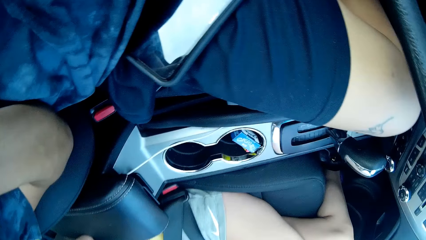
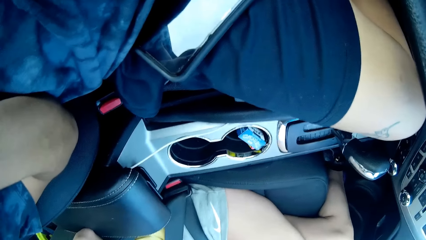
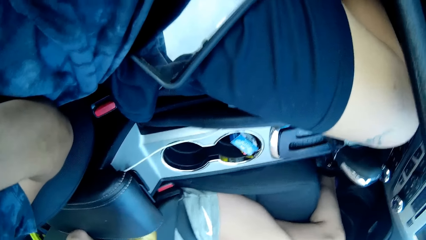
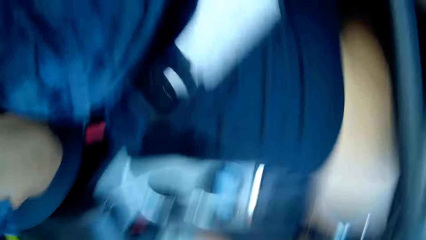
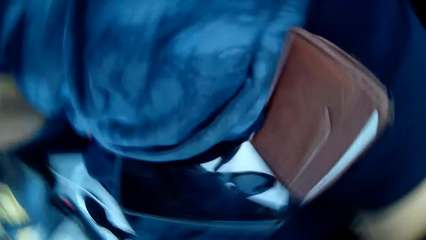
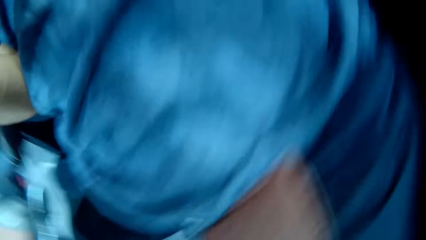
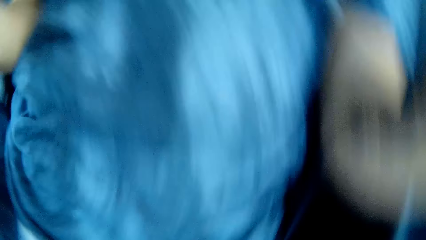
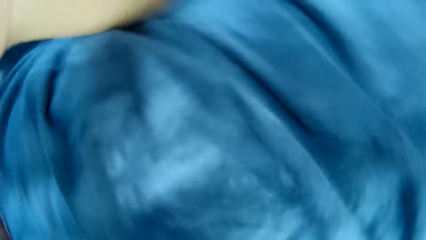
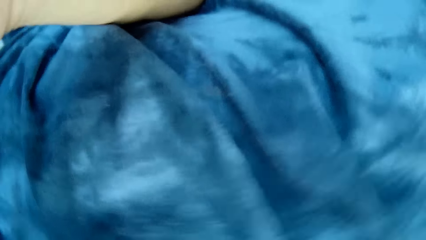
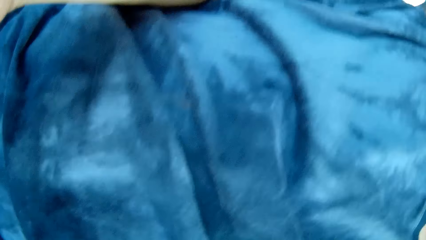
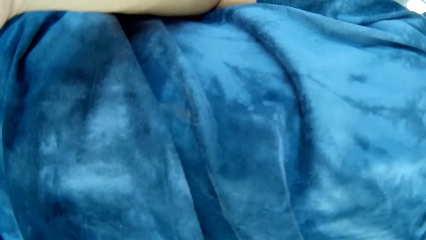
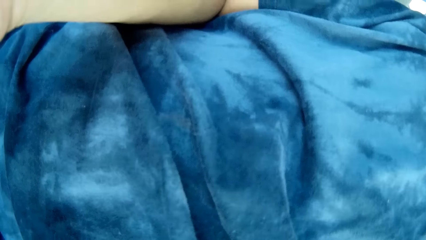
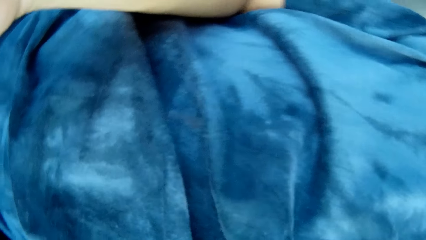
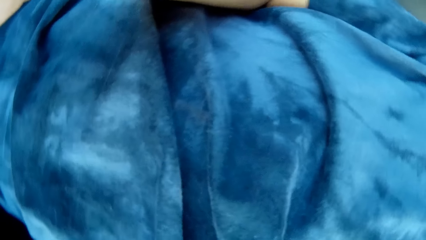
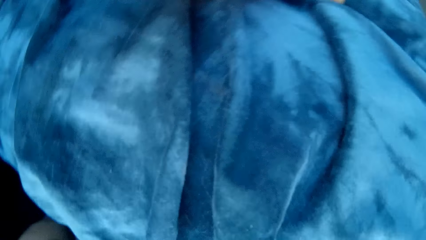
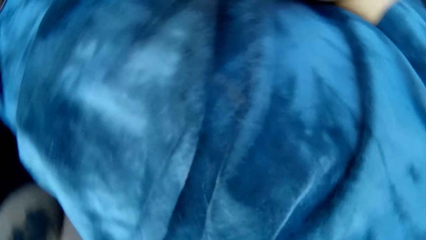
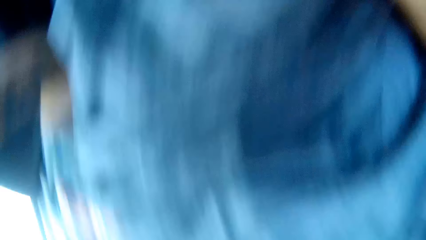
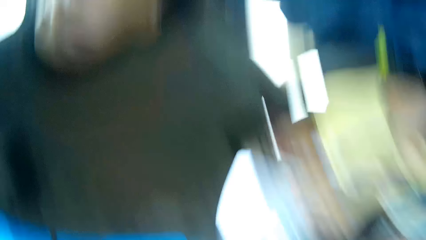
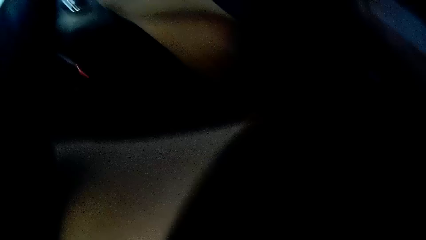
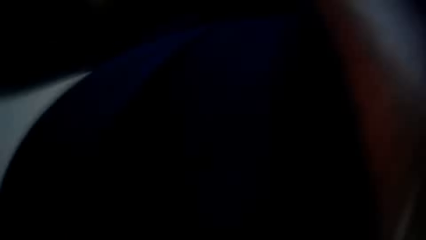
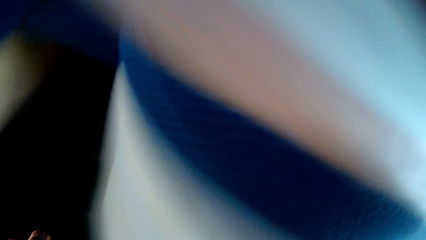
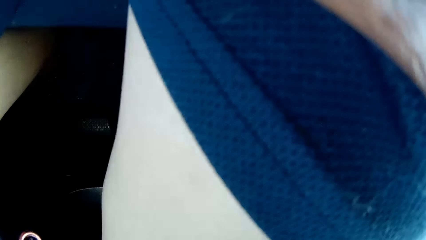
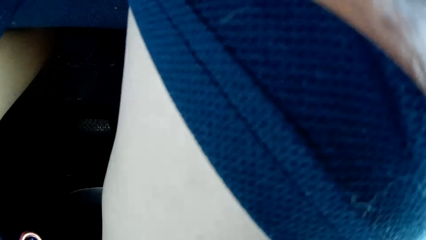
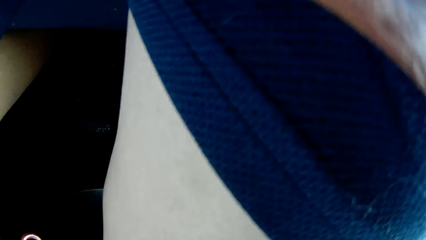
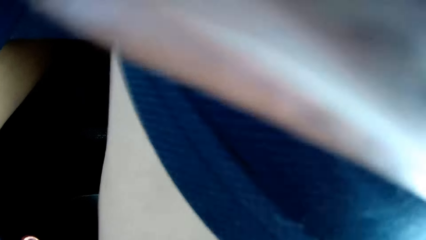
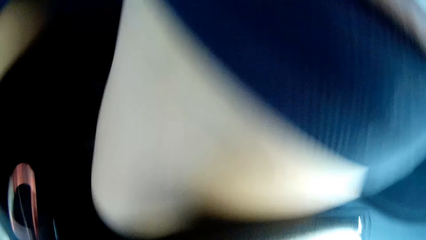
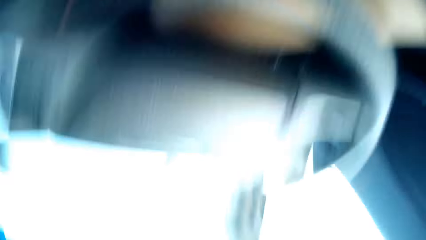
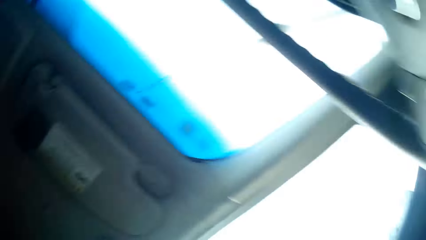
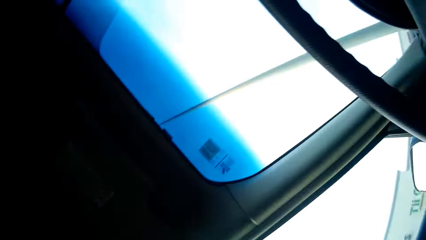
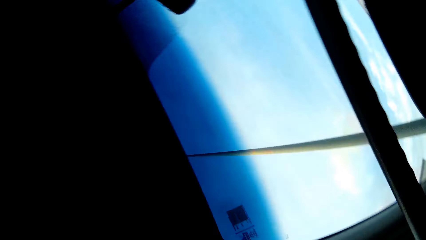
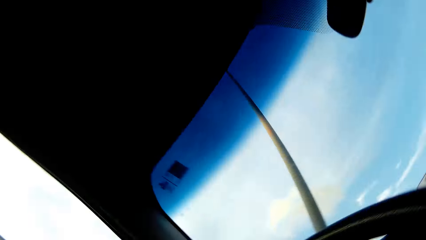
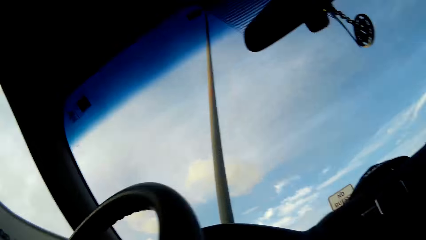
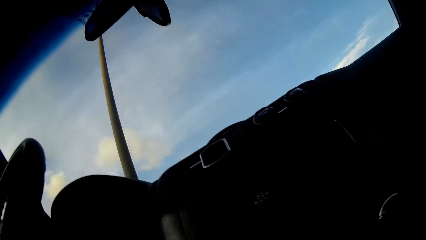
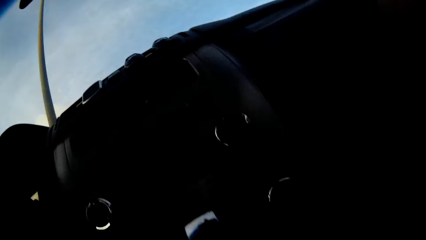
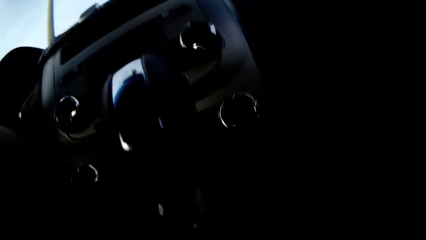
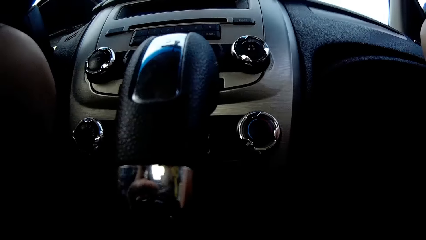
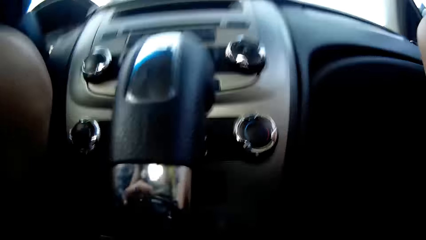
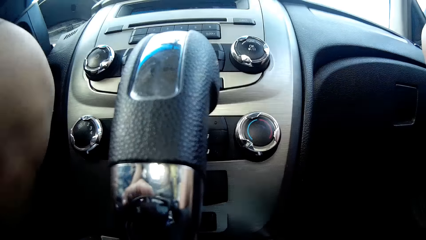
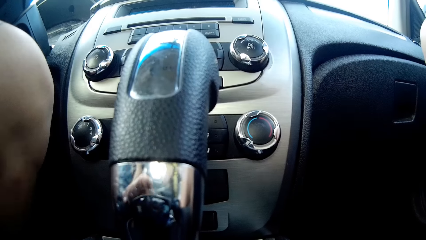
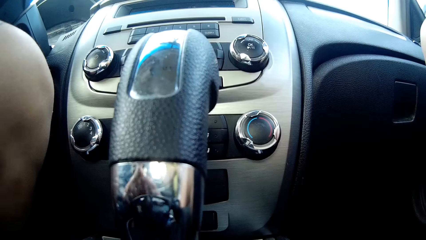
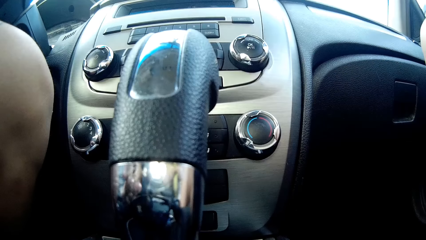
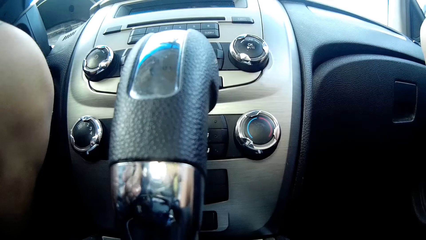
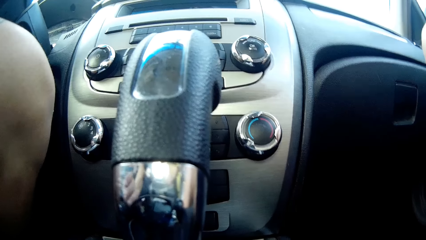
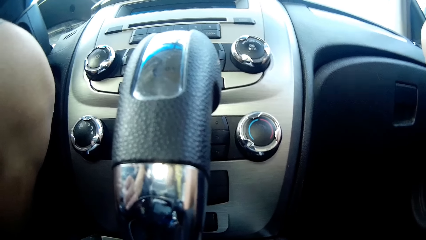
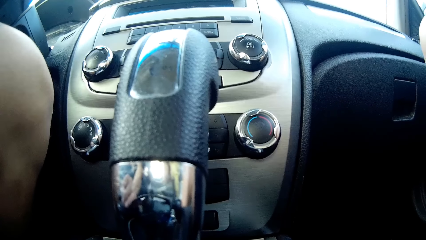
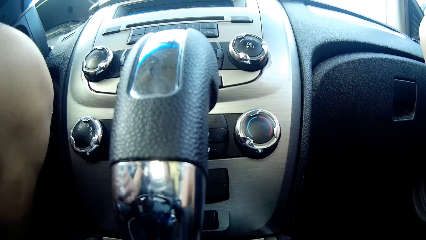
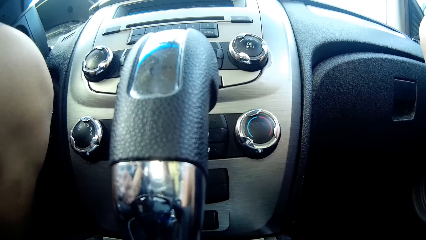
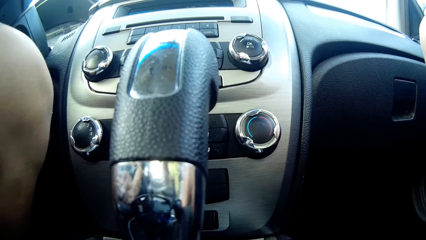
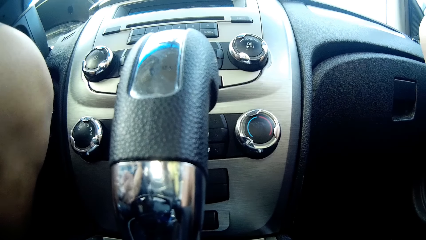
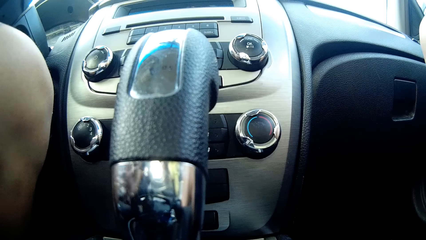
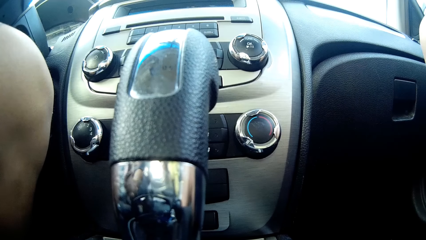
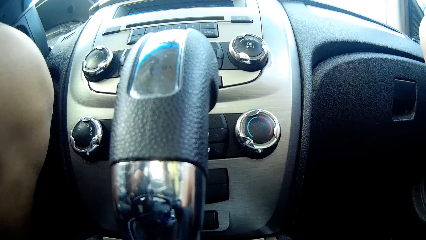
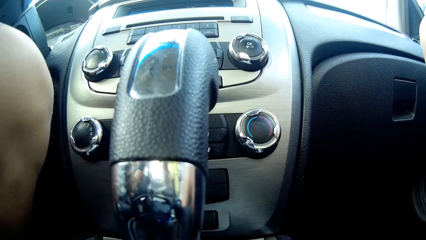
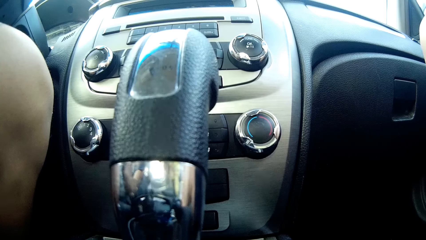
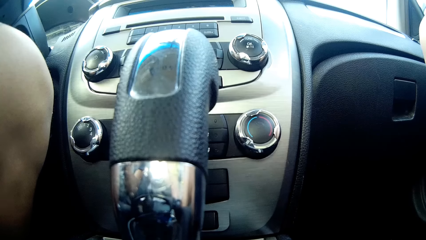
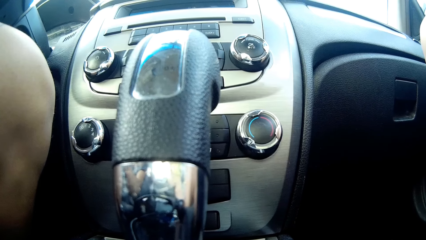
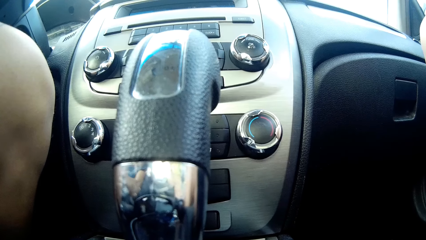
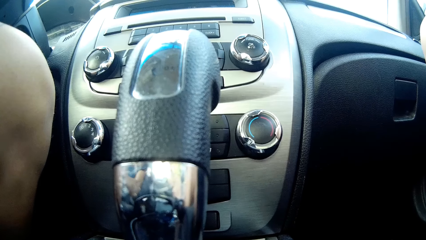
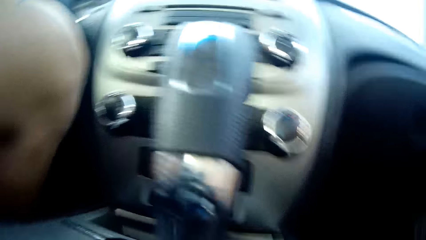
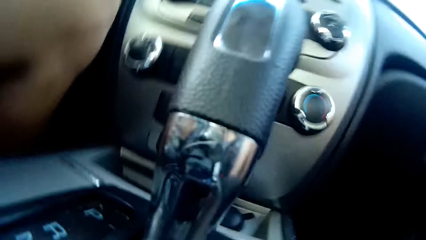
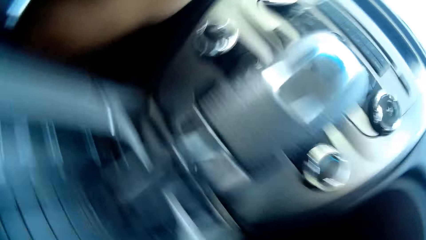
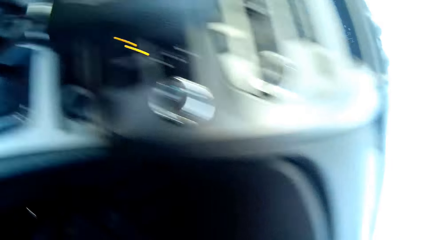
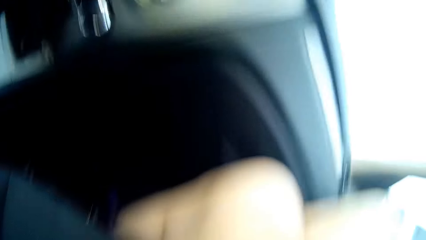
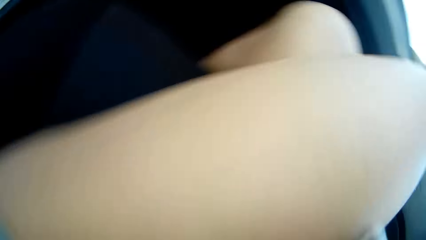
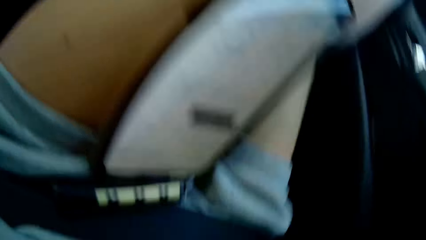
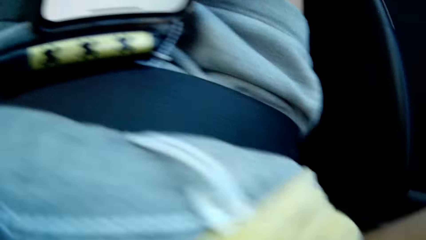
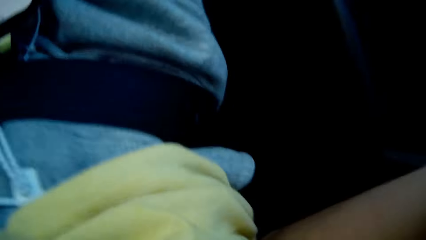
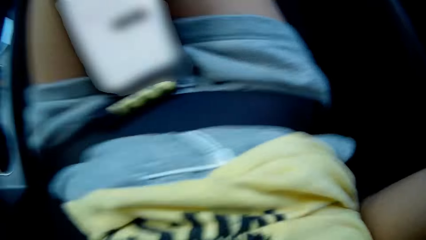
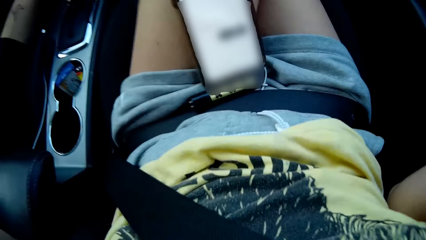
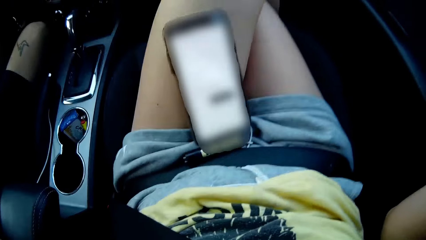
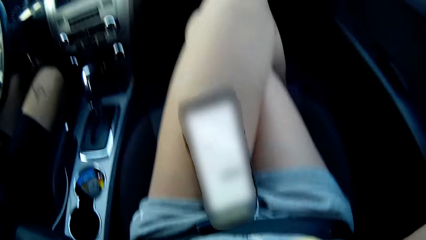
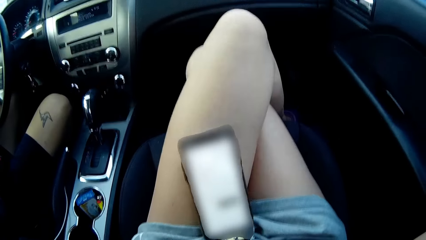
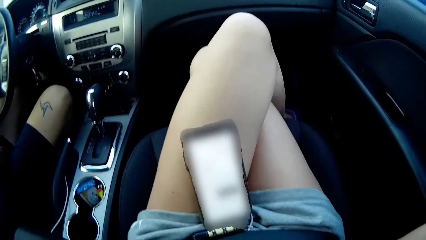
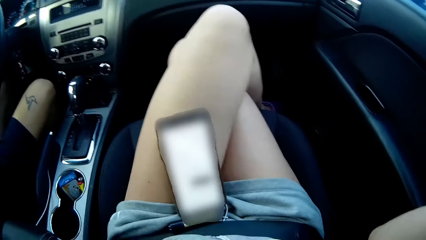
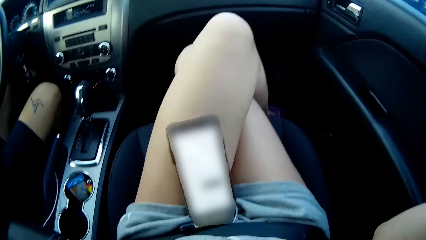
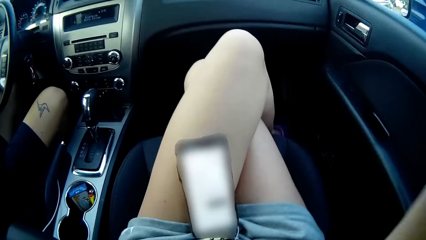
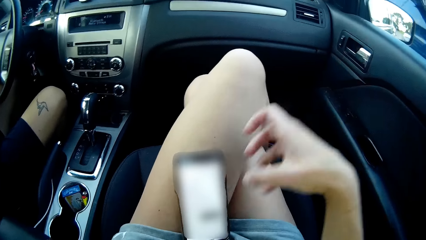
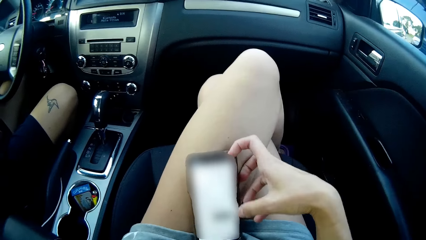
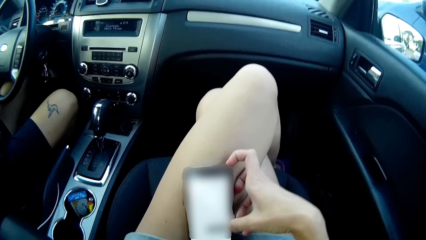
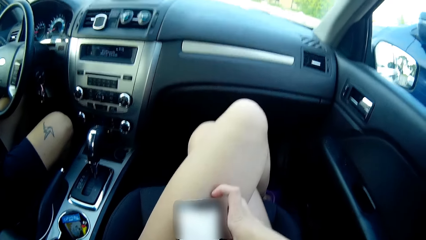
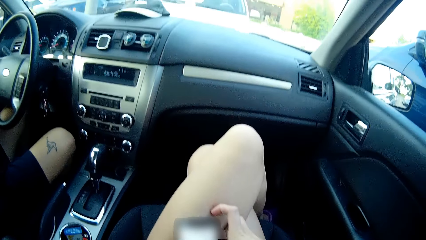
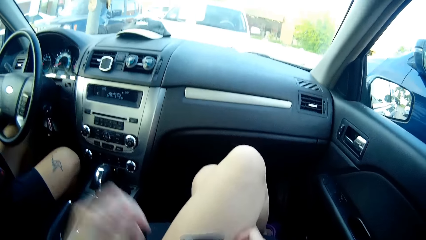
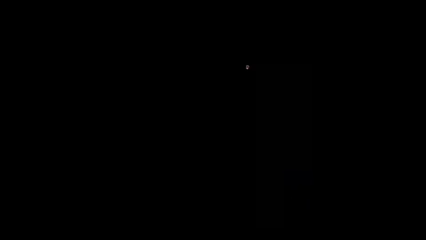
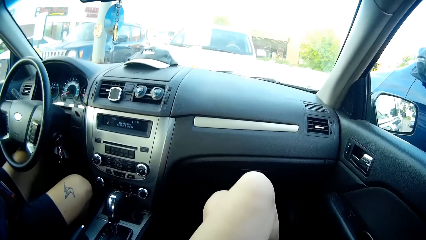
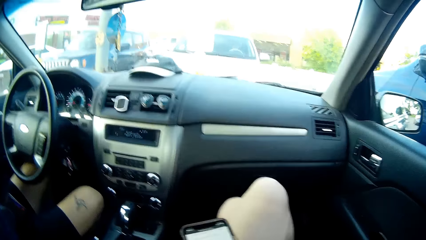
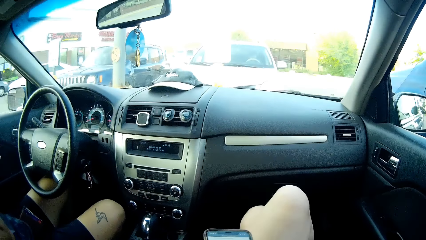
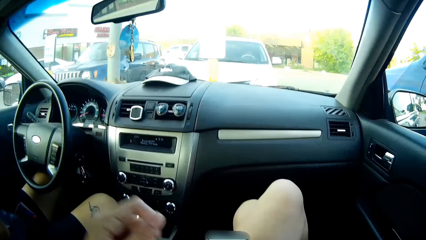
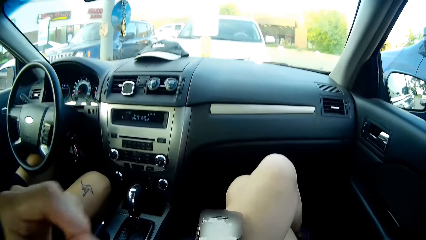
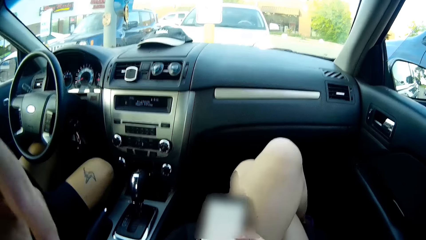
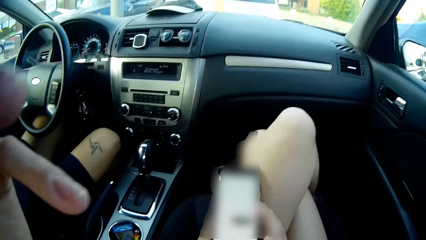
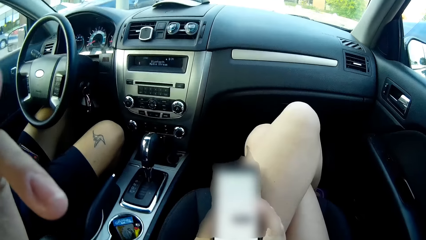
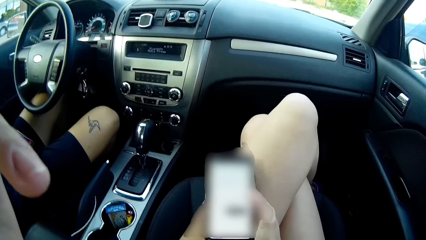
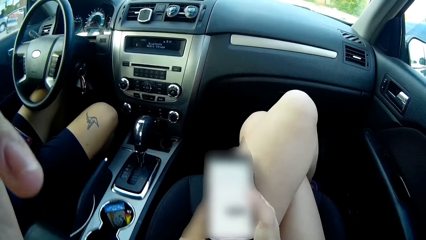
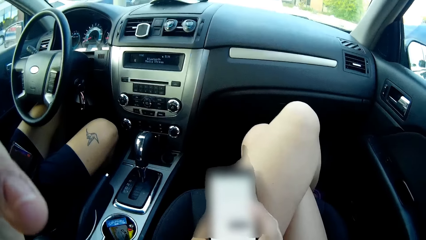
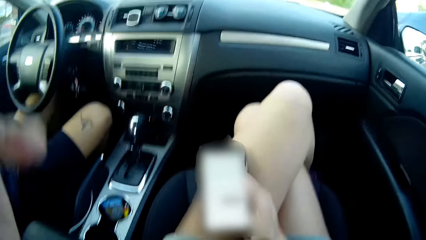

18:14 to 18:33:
A man adjusts a camera. The camera wearer operates a phone on her lap with her right hand.
